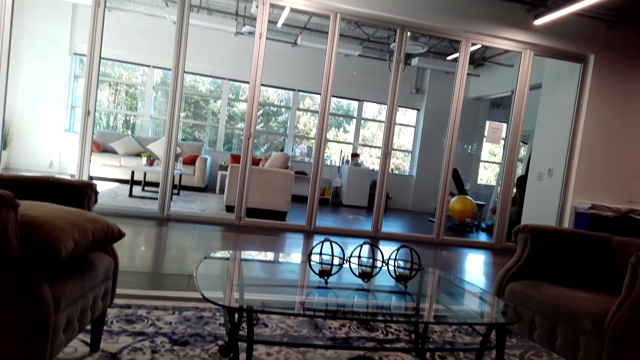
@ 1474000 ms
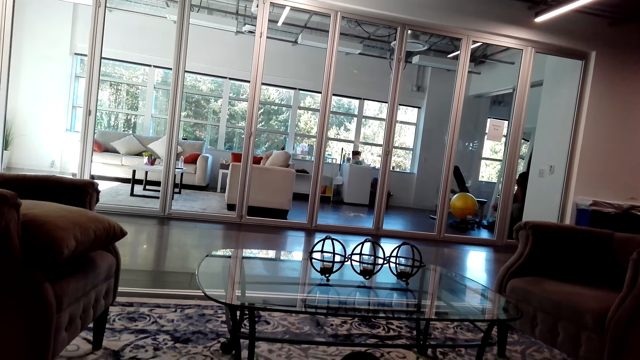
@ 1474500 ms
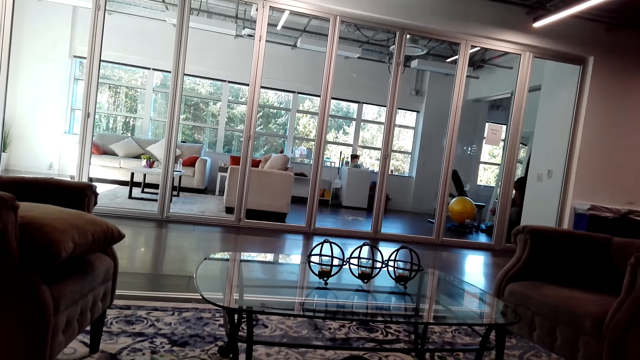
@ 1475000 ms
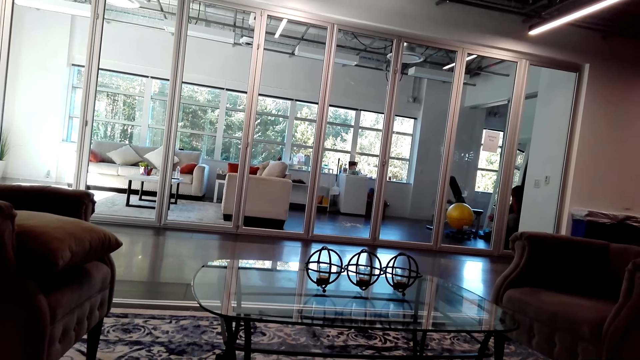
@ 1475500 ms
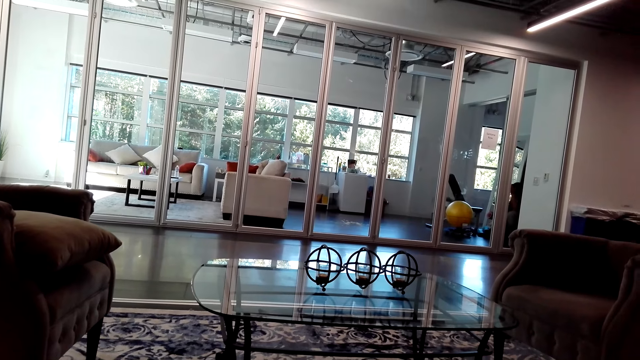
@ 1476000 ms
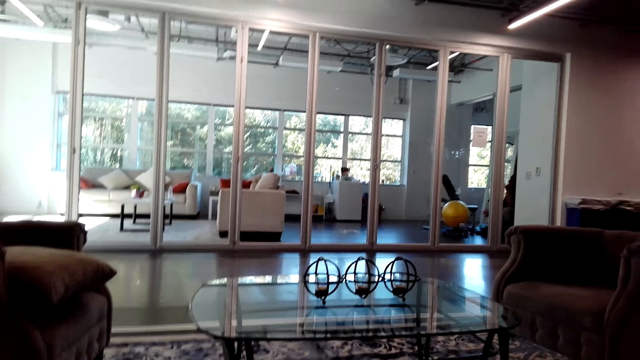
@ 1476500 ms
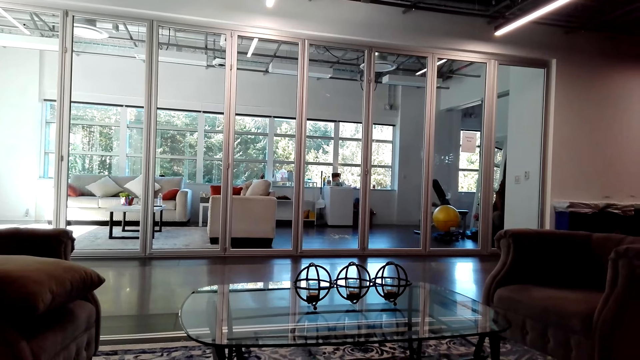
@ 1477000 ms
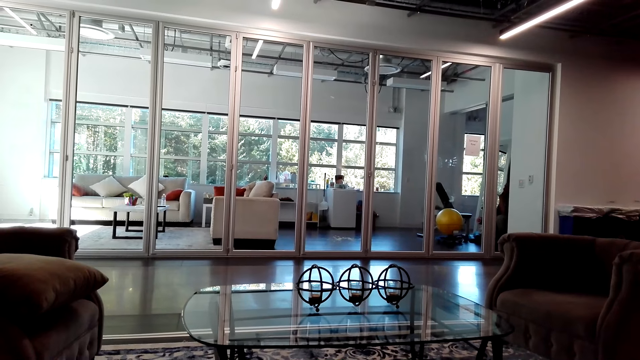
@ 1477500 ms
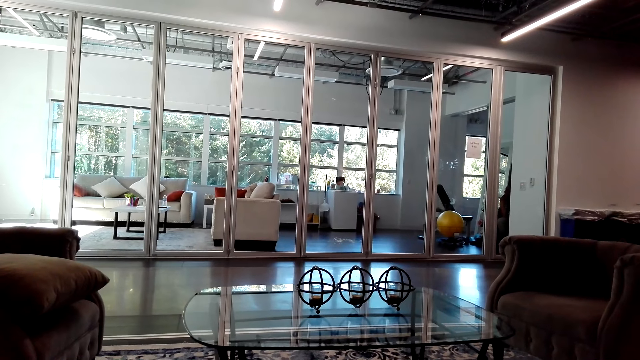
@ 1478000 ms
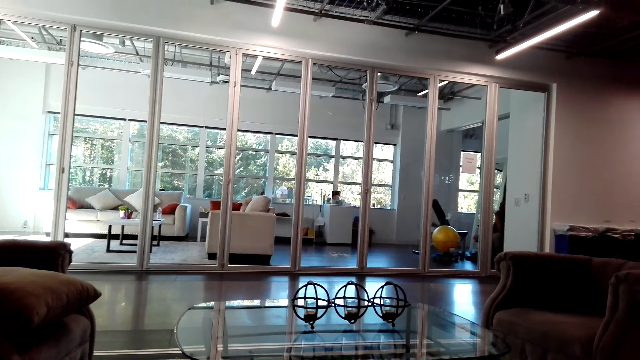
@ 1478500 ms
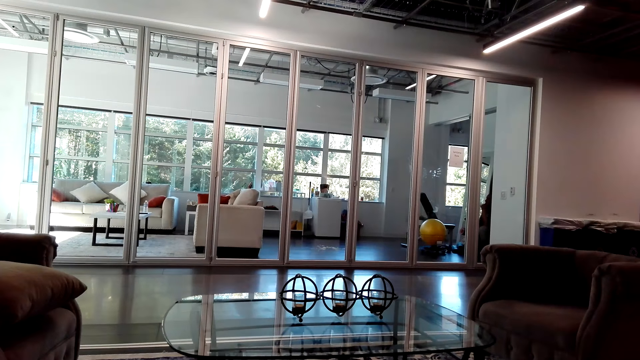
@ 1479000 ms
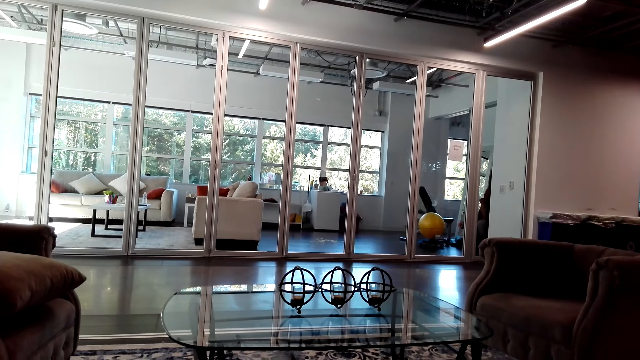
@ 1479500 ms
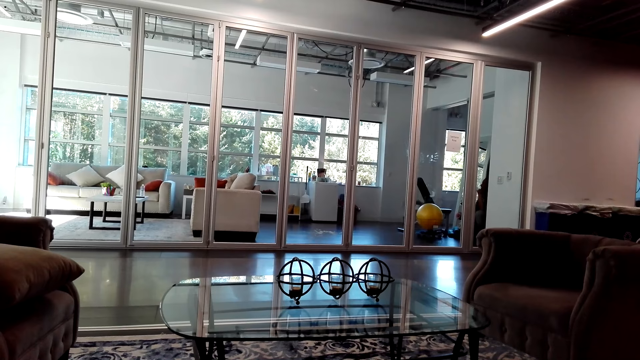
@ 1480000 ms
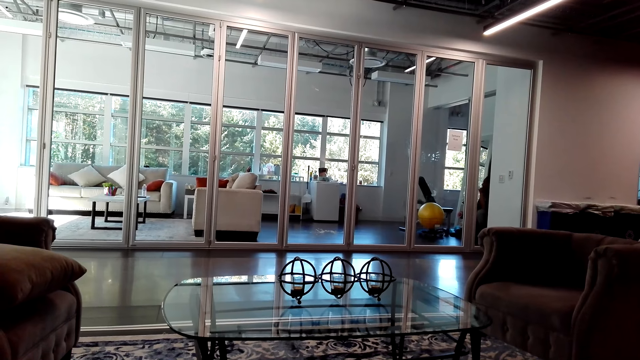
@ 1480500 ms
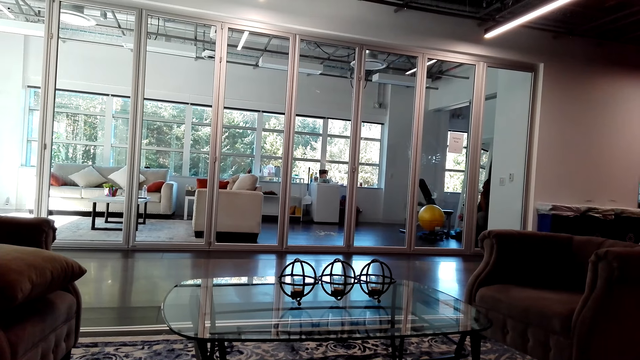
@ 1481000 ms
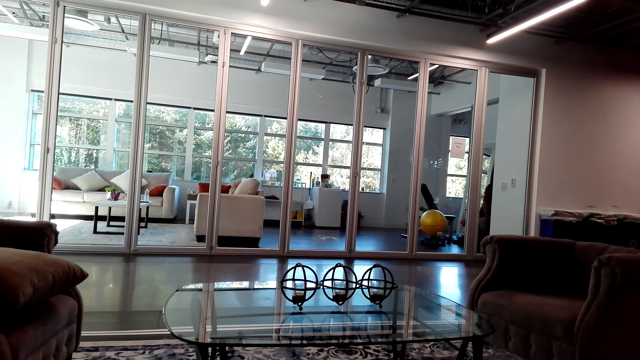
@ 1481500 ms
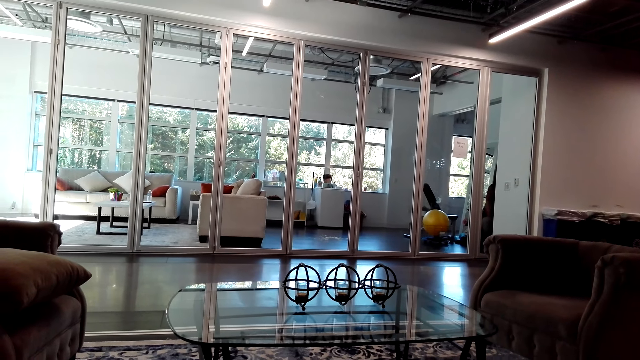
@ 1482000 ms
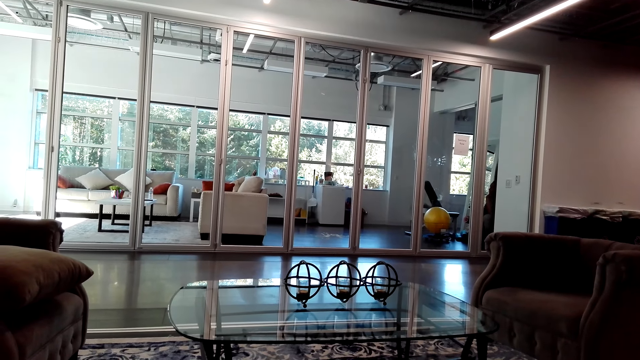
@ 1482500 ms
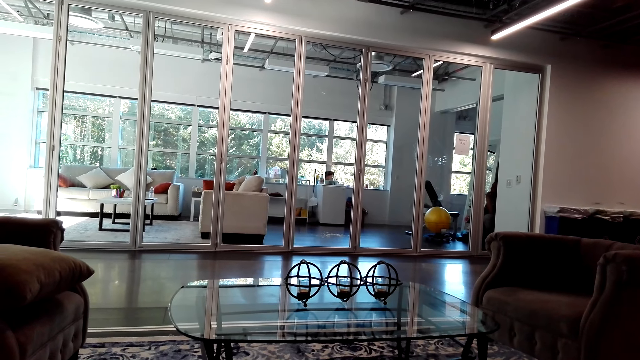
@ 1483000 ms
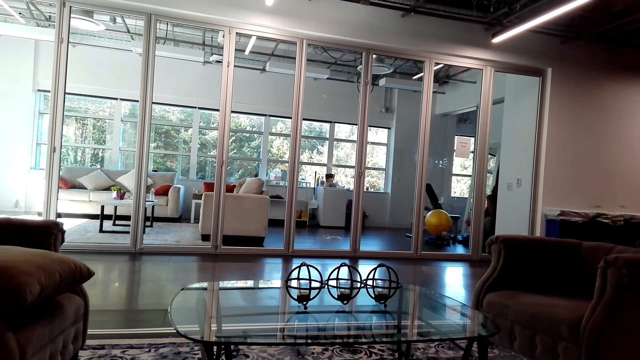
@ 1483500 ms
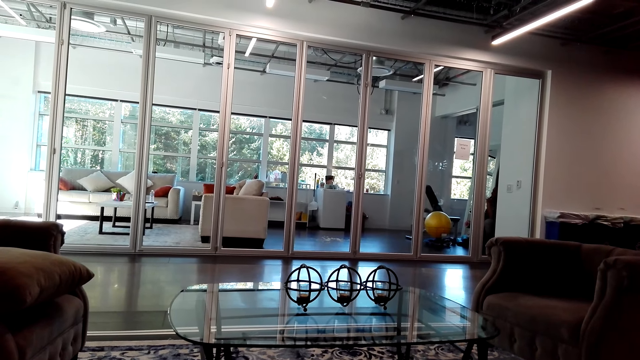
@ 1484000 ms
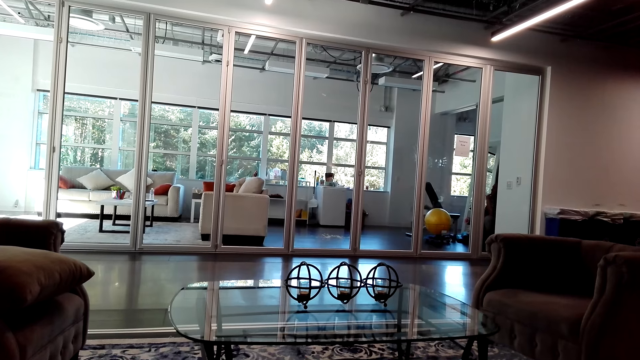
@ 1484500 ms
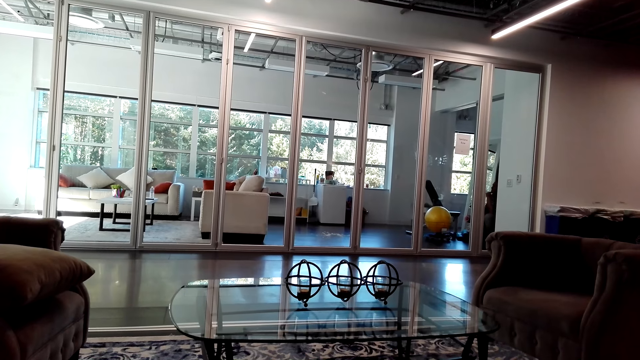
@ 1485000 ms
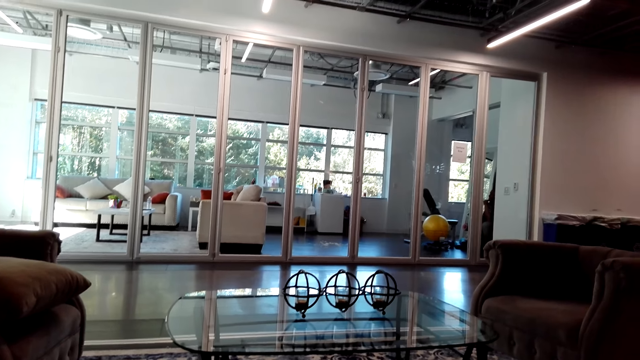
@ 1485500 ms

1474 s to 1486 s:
The camera wearer moves her head.

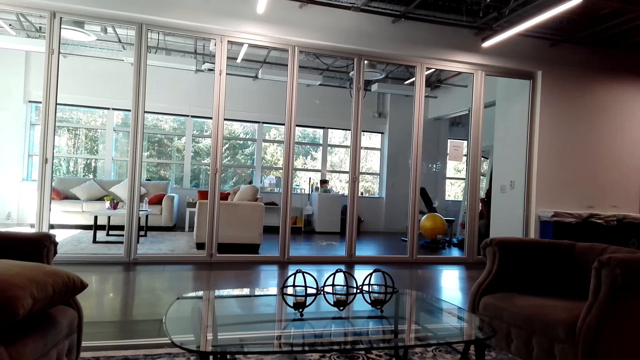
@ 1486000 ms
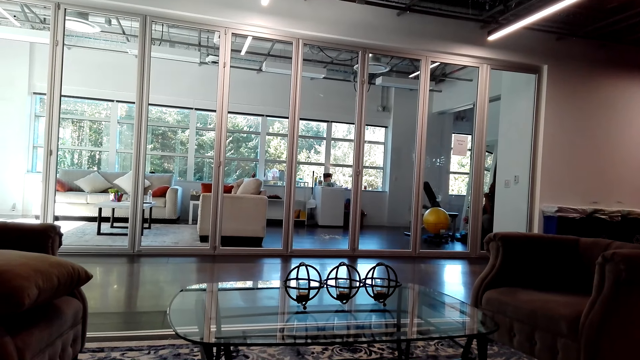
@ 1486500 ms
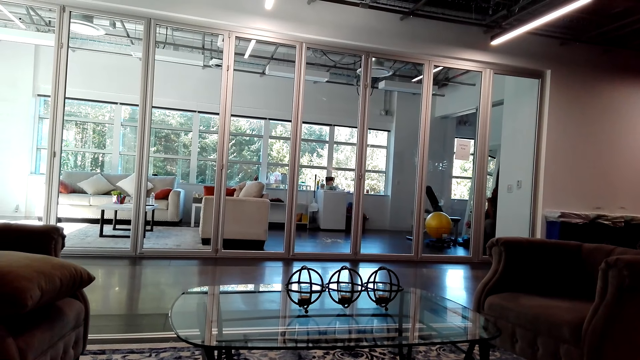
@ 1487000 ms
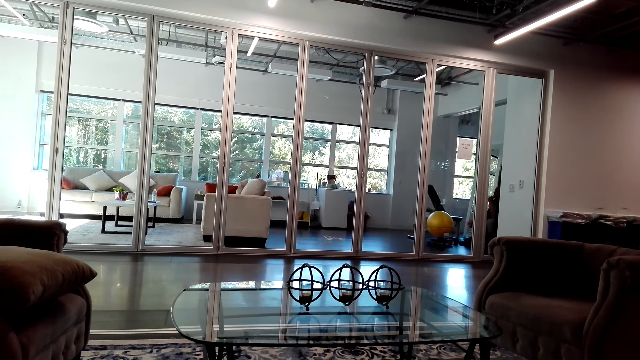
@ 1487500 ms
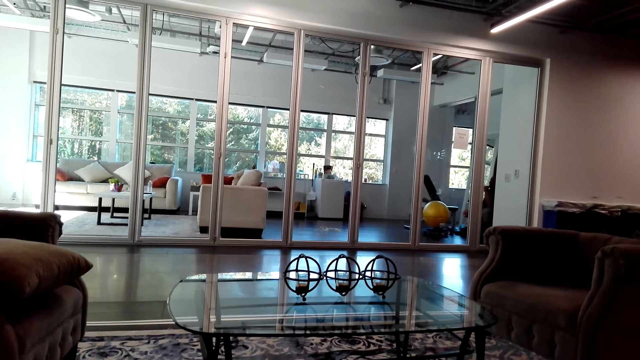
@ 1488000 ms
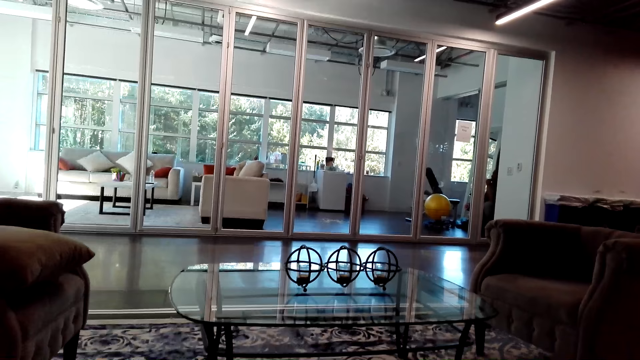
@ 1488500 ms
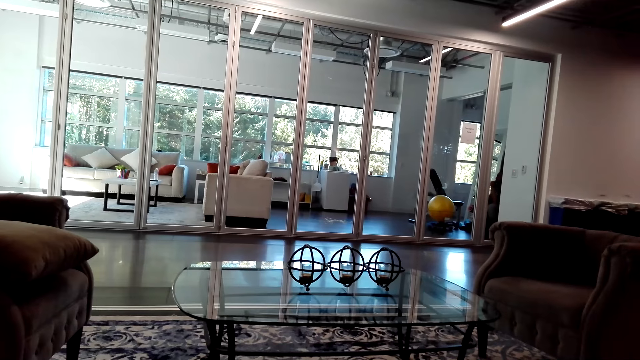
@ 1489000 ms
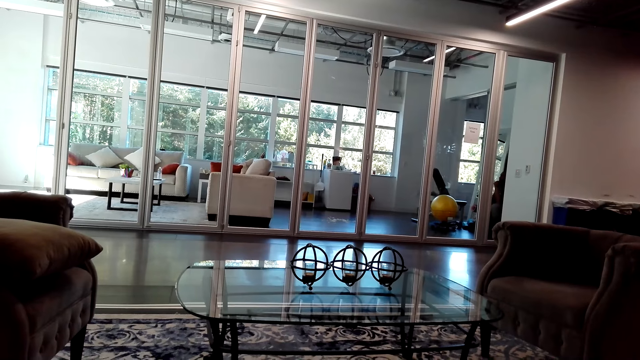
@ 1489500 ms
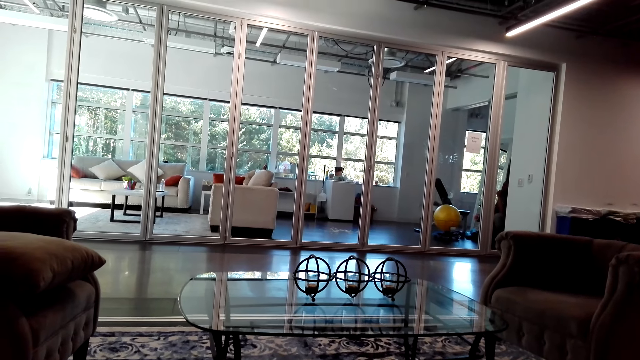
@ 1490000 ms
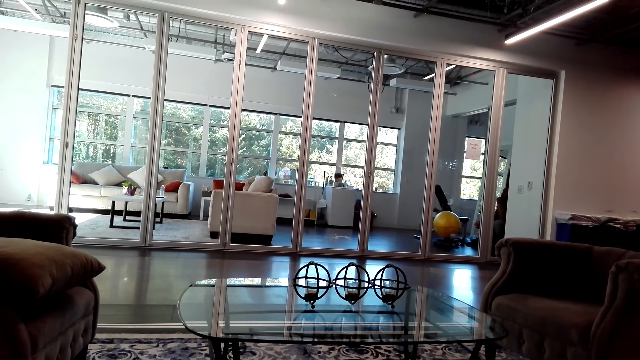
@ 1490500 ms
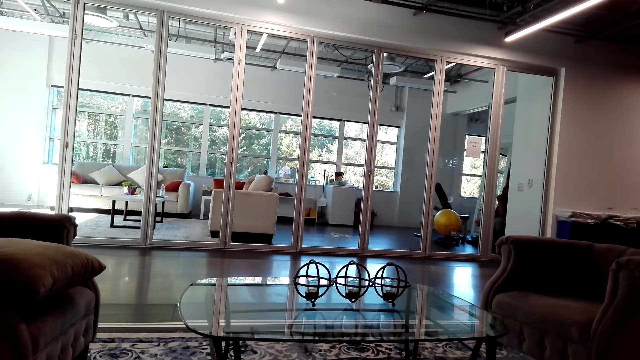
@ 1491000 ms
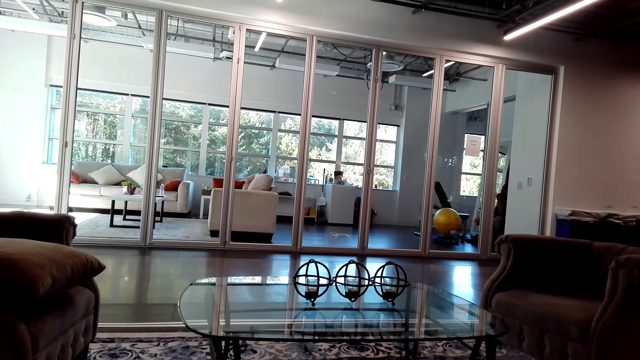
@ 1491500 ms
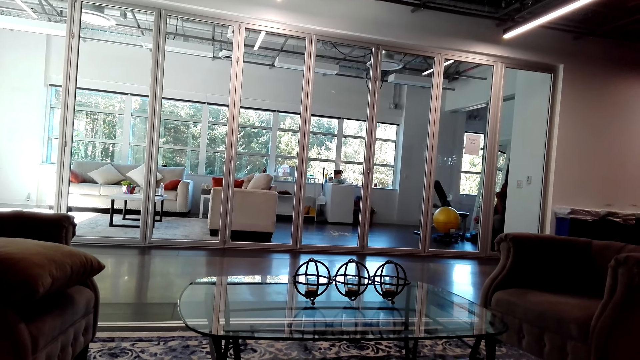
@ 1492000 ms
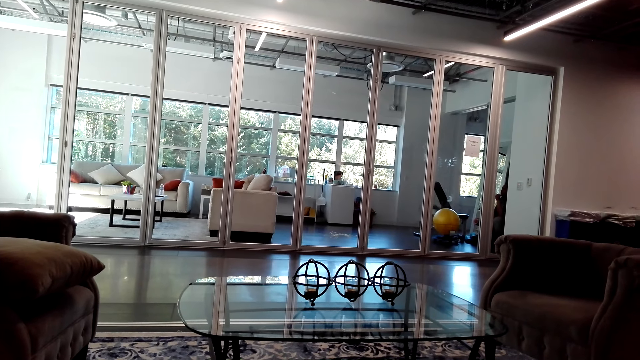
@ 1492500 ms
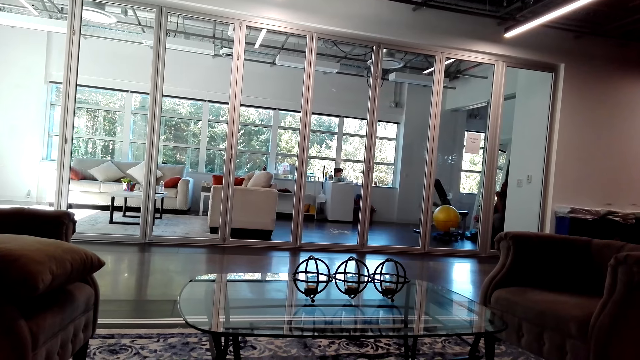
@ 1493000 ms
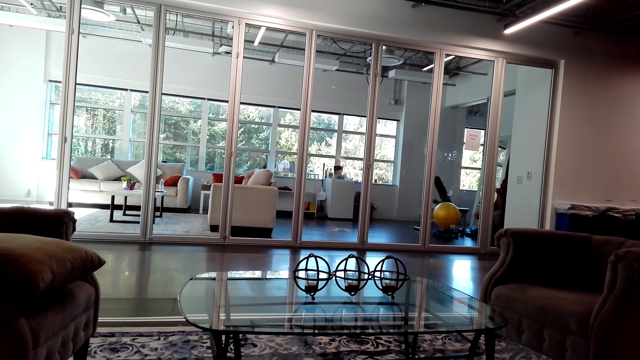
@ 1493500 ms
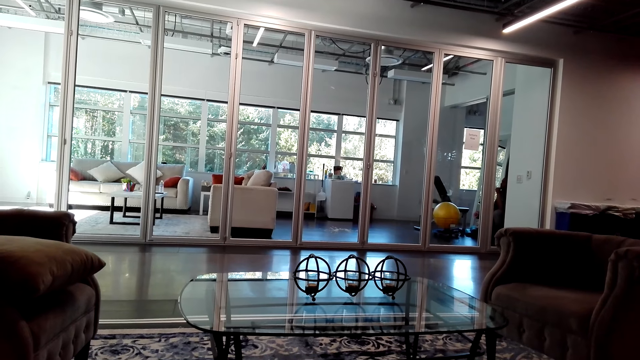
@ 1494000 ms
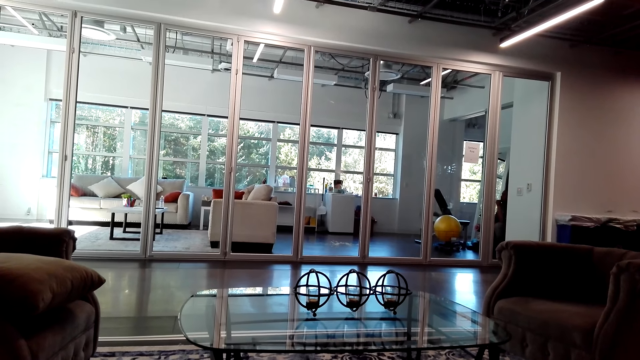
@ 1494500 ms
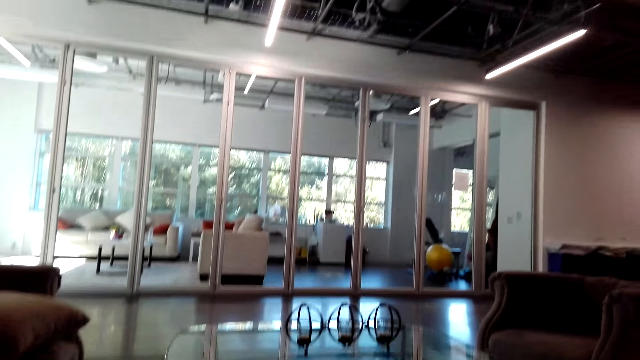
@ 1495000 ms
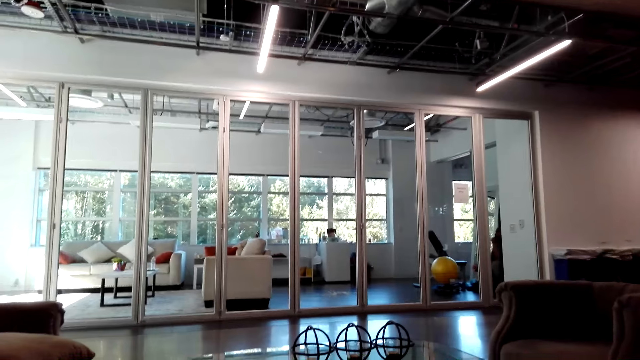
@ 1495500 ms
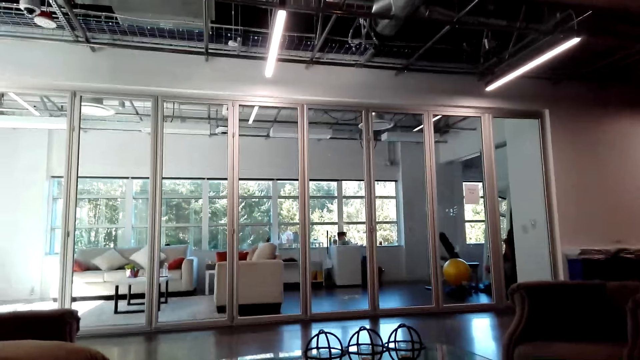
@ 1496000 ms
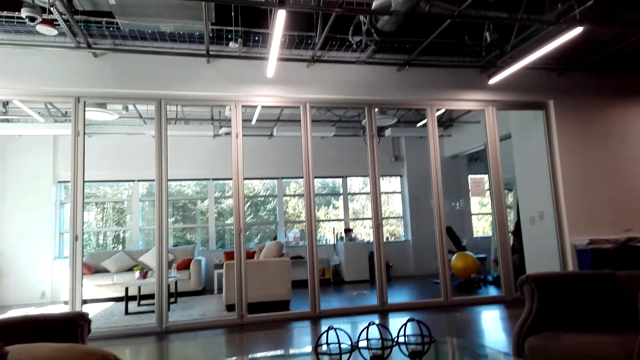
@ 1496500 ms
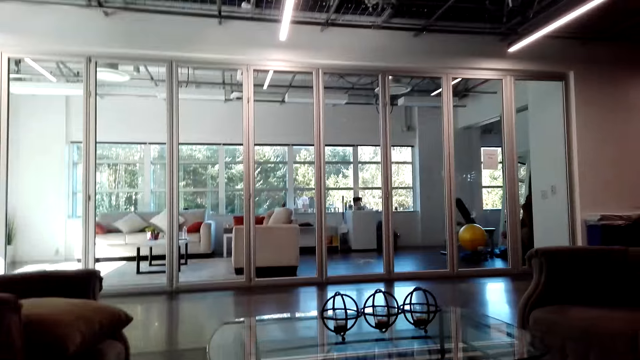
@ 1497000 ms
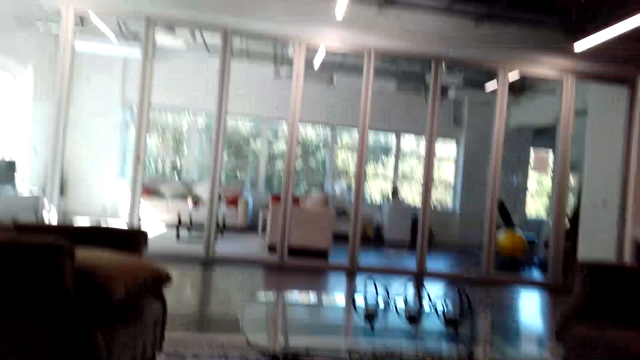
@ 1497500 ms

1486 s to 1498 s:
The camera wearer moves her body.
